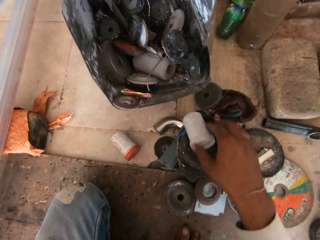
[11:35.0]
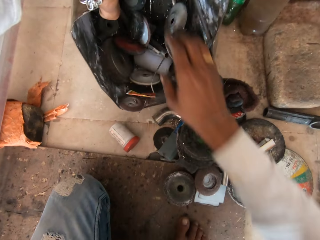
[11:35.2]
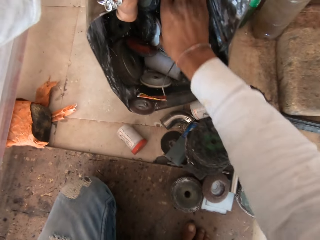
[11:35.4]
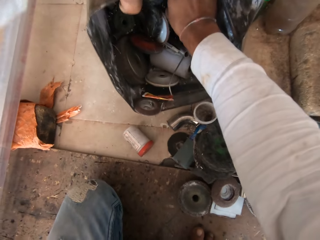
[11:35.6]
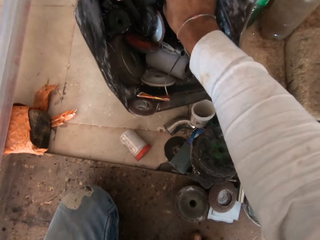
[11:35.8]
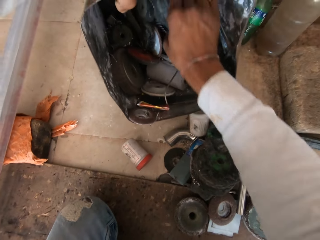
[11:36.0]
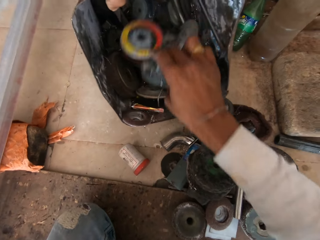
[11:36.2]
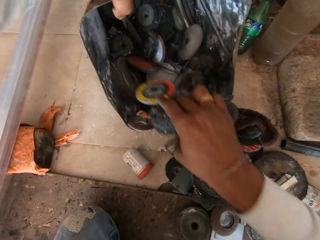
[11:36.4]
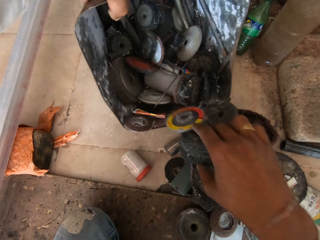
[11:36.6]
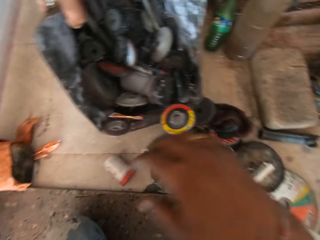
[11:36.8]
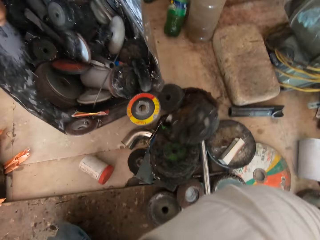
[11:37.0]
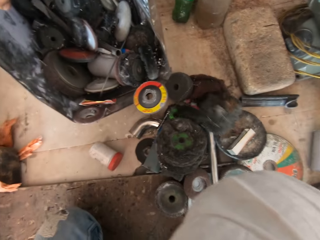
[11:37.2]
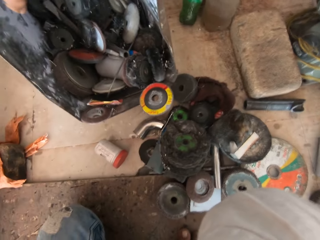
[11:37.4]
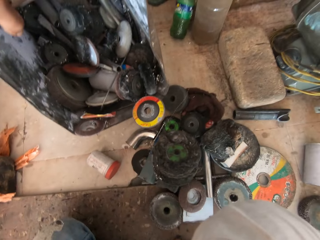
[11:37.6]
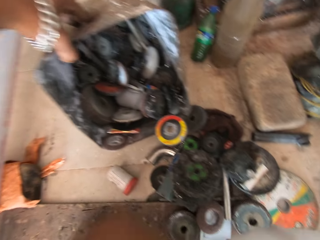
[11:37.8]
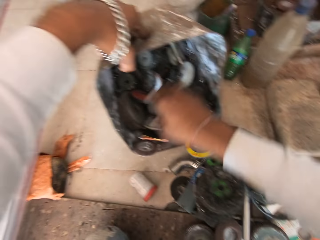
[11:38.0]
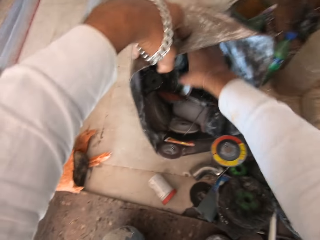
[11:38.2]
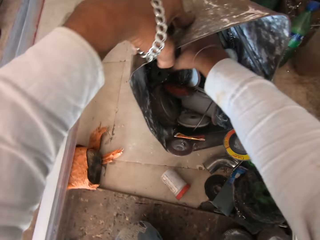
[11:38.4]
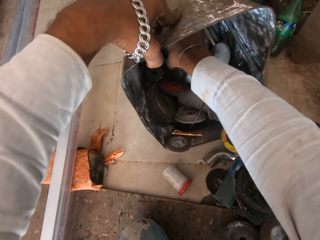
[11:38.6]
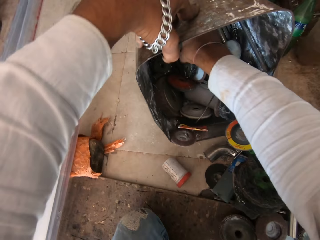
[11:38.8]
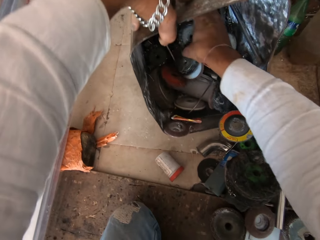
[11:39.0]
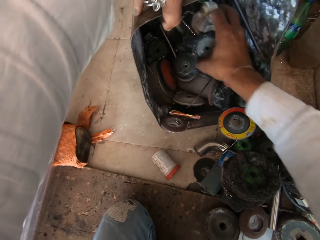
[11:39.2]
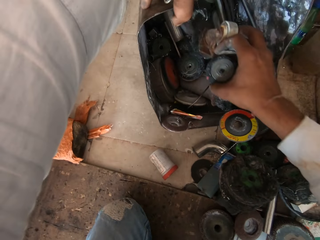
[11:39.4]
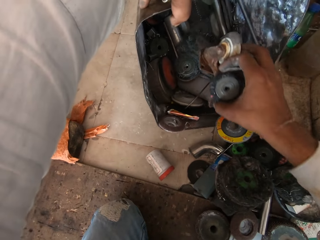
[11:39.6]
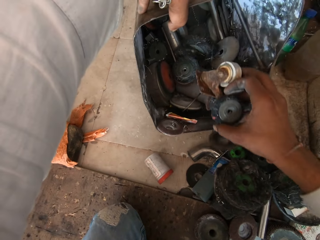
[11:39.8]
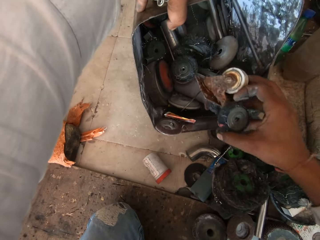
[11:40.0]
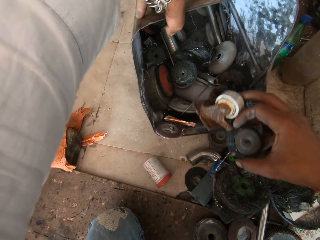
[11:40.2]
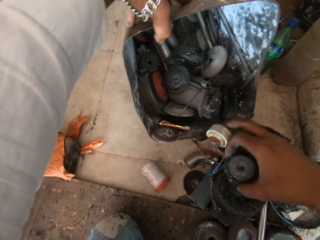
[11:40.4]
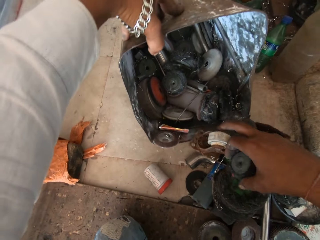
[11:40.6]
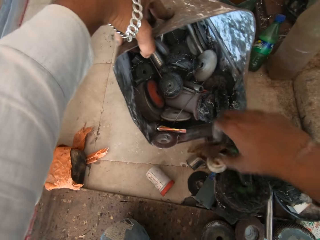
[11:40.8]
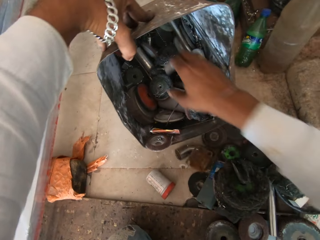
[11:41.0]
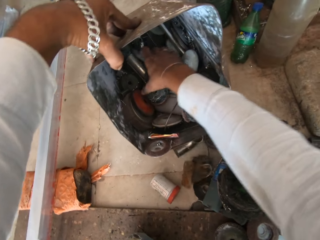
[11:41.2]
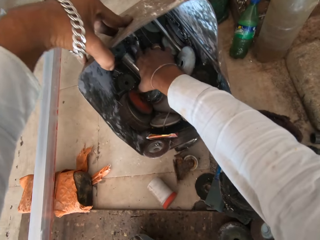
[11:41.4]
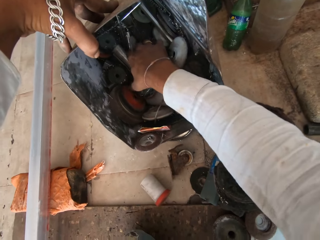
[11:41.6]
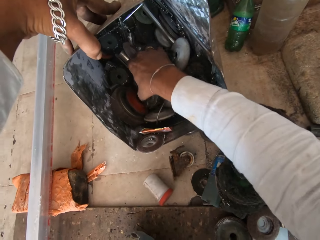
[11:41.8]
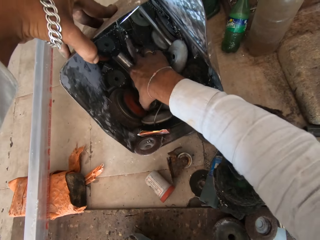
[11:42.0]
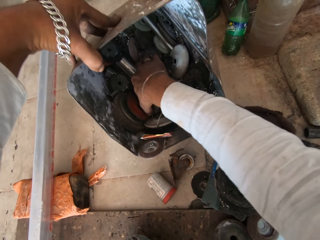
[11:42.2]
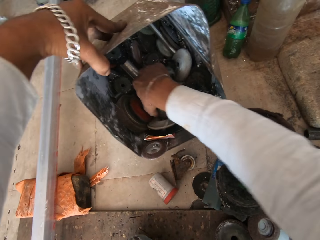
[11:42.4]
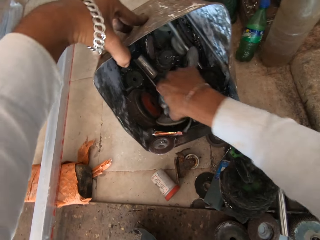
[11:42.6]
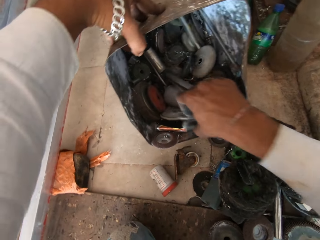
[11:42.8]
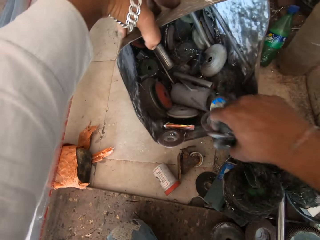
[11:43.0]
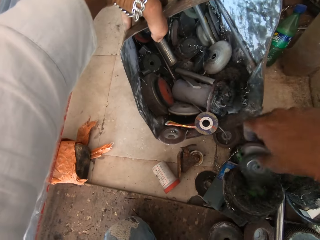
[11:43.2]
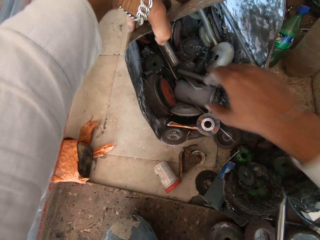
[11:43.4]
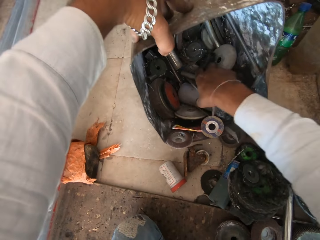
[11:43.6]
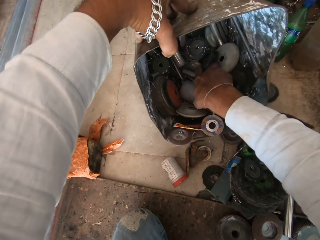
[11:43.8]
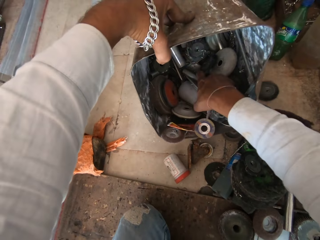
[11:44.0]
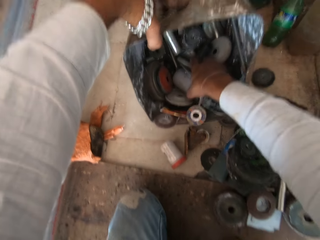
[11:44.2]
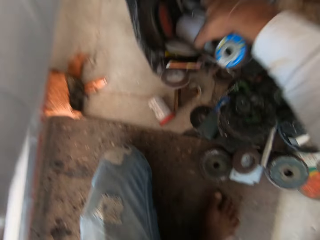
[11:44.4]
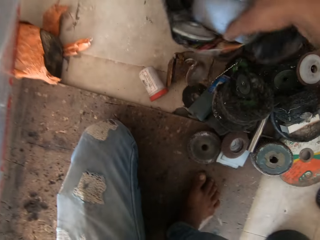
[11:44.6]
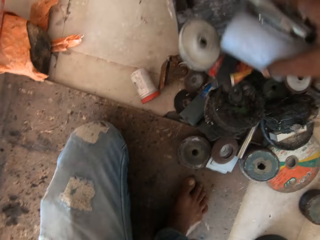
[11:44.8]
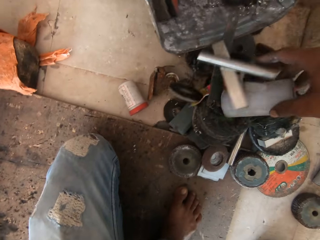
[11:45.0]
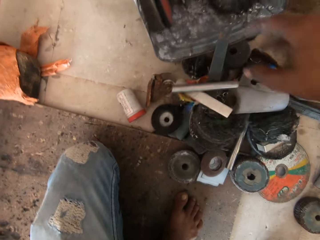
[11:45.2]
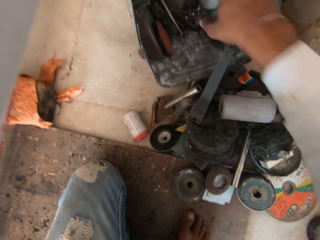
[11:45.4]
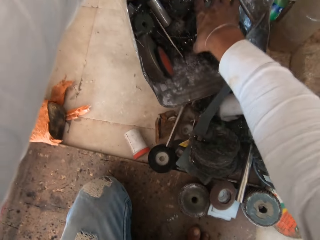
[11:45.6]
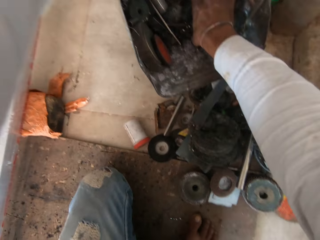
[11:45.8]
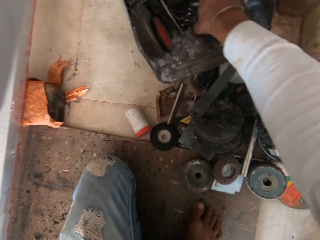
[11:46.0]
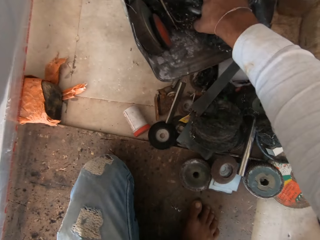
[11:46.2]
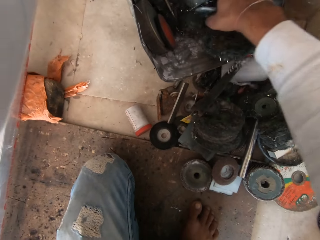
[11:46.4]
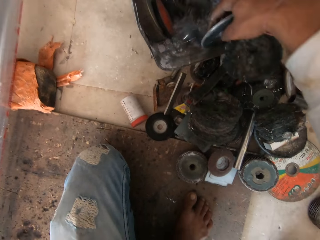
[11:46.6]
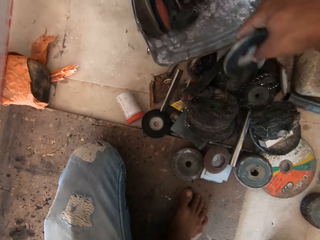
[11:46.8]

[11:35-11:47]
The camera wearer removes grinding tools from the box repeatedly.

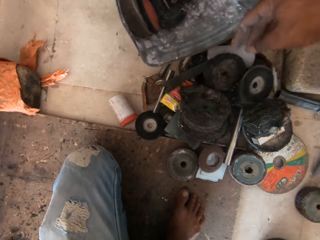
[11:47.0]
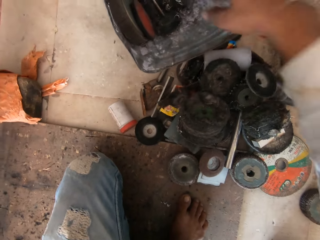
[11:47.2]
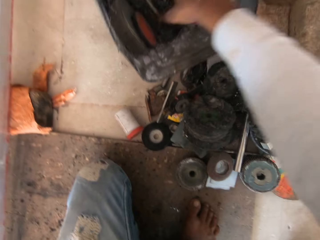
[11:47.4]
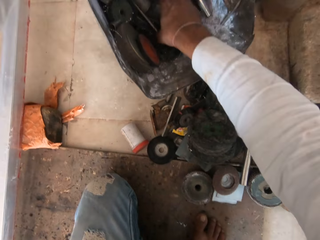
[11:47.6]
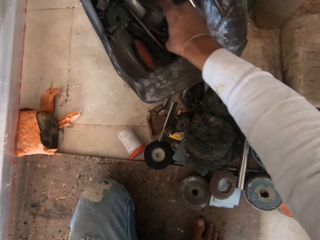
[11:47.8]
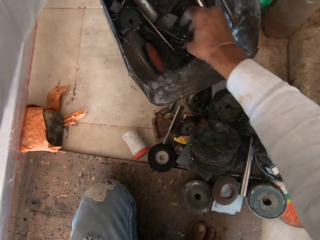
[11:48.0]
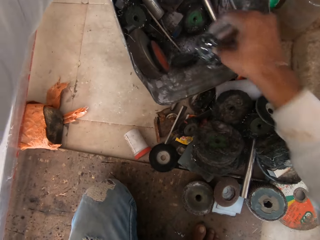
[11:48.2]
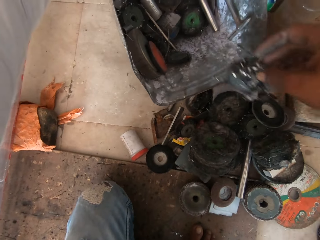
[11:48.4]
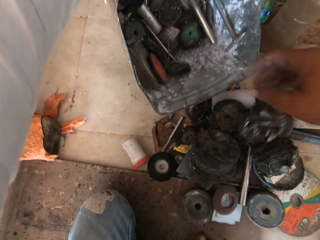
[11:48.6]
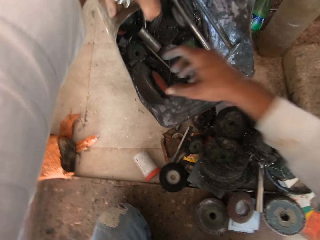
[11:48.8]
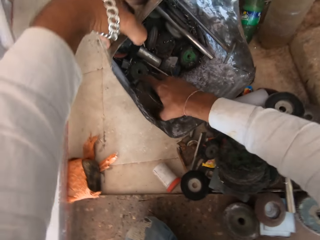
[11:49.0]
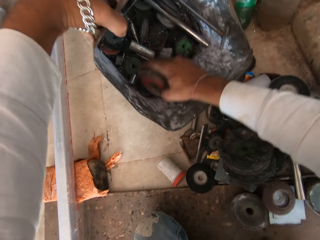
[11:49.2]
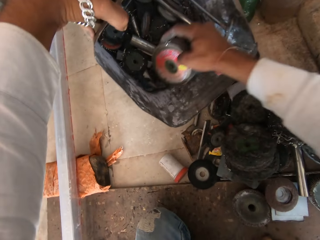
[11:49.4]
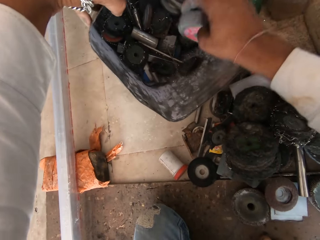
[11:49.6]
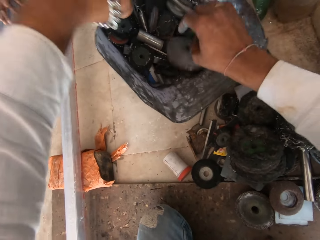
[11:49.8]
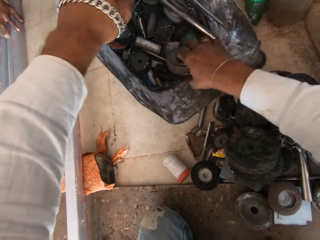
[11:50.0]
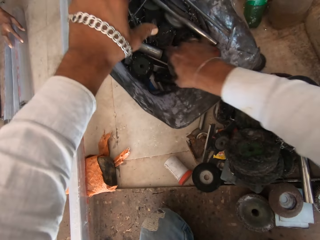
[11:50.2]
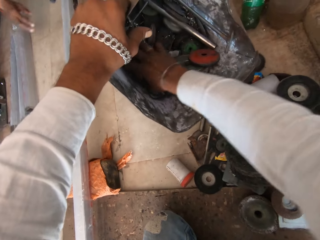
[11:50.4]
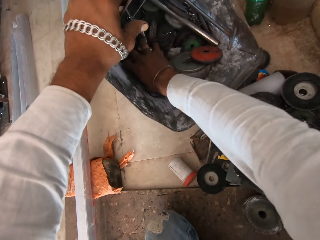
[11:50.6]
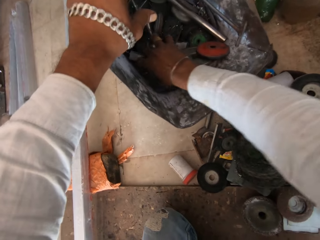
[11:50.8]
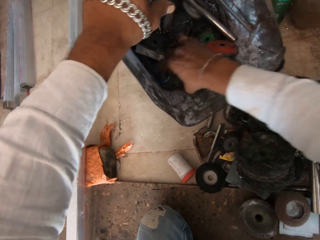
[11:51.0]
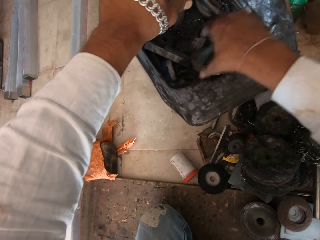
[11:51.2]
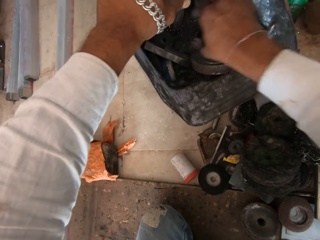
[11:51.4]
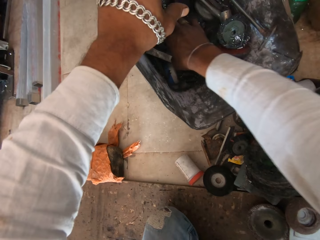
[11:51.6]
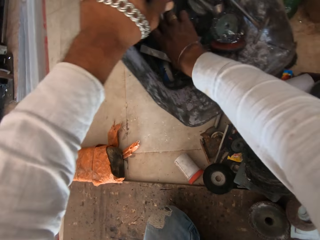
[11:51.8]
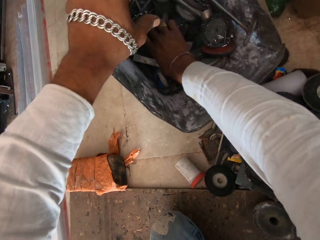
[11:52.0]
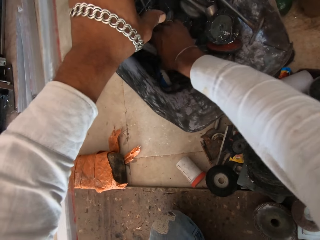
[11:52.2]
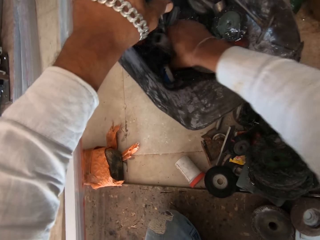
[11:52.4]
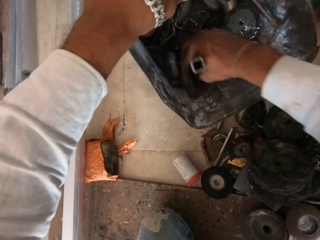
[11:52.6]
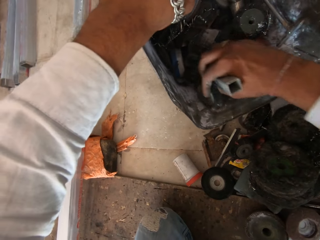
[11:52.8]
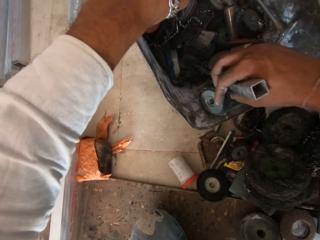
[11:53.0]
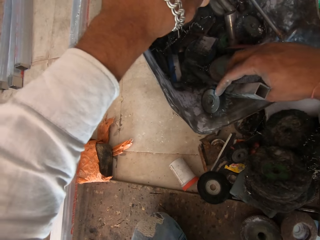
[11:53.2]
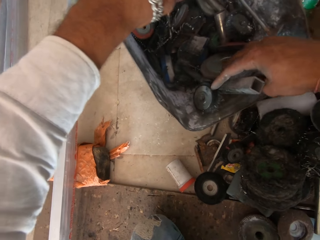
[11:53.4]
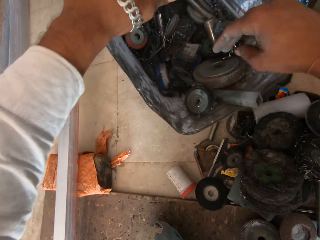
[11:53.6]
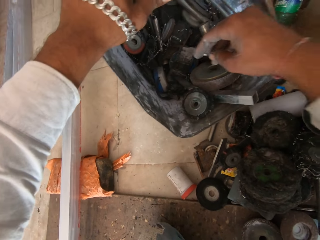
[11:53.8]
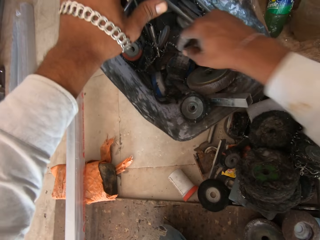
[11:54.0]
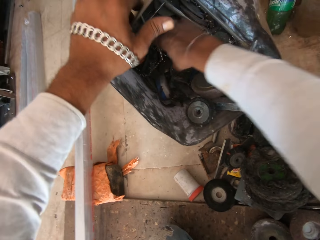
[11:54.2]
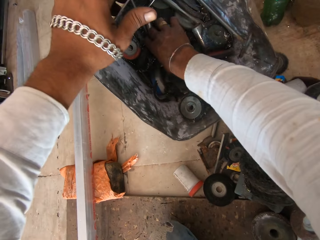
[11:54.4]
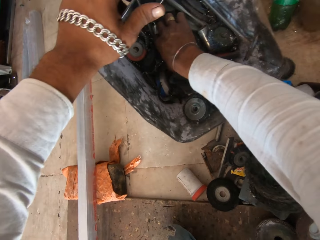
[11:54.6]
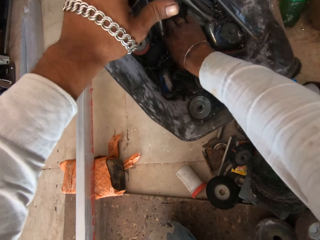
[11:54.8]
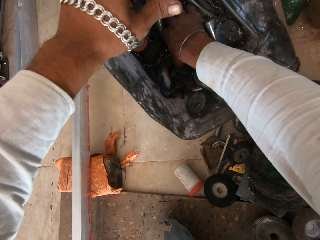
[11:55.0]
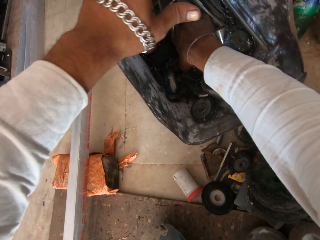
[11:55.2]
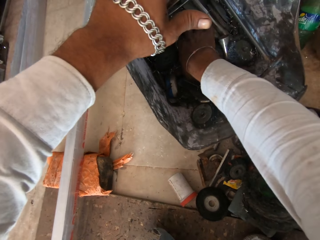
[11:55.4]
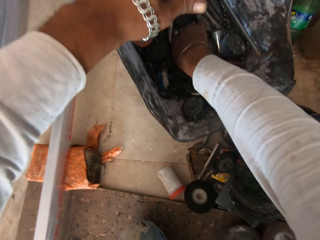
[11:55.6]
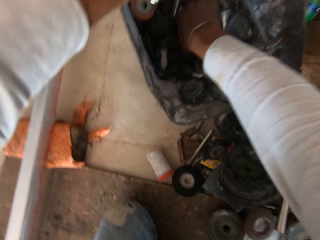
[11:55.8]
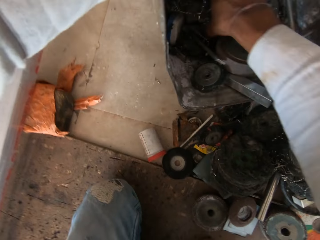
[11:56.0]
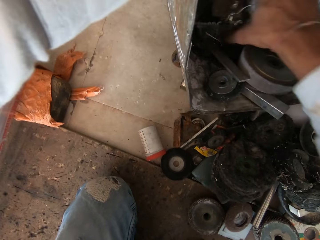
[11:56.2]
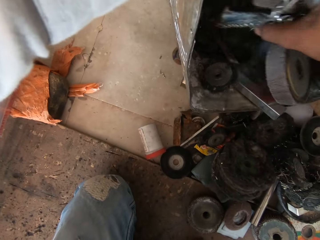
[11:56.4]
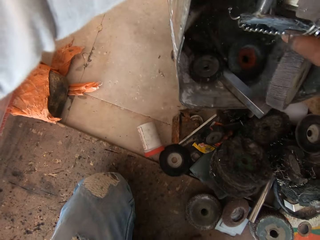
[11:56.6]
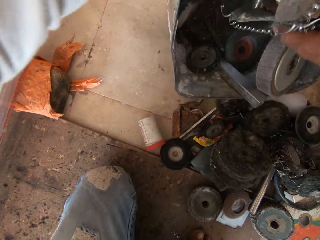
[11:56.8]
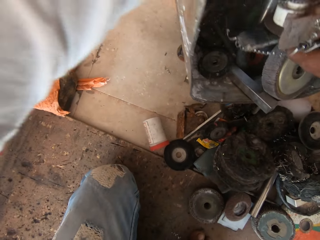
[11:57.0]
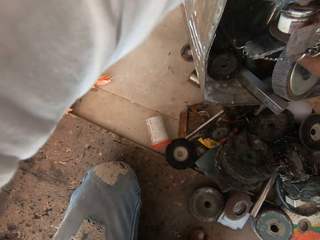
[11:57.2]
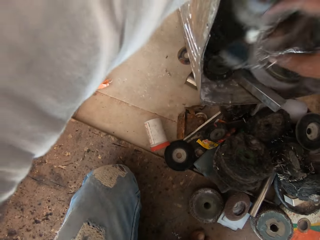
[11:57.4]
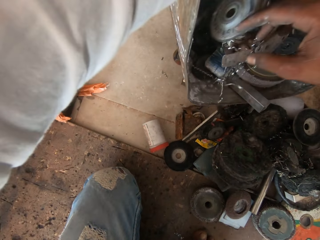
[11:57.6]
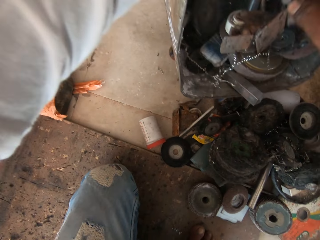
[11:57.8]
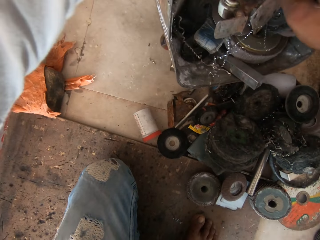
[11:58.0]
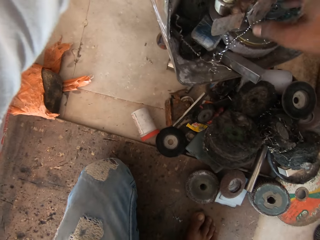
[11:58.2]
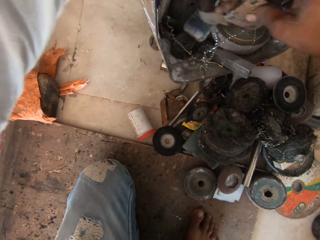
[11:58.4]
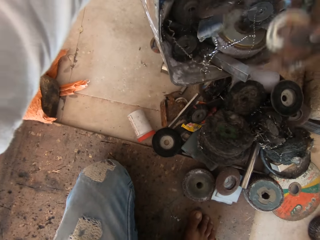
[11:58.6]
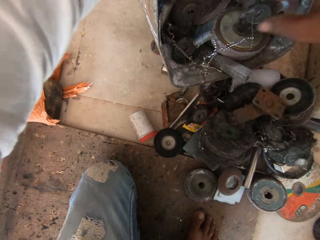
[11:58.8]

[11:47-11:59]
The camera wearer removes grinding tools from the box. They arrange grinding tools in the box.
